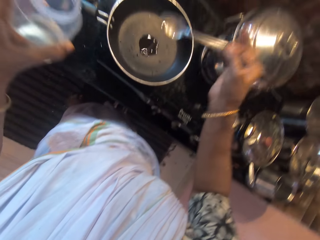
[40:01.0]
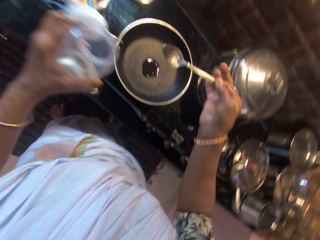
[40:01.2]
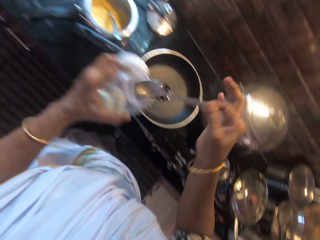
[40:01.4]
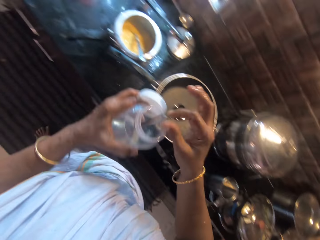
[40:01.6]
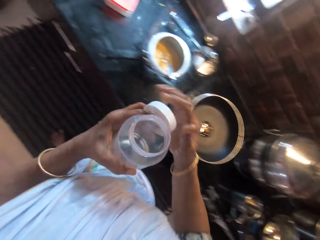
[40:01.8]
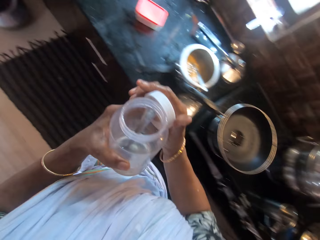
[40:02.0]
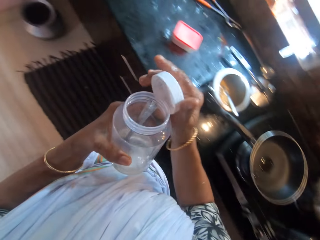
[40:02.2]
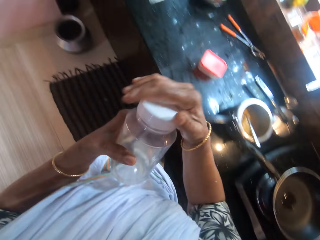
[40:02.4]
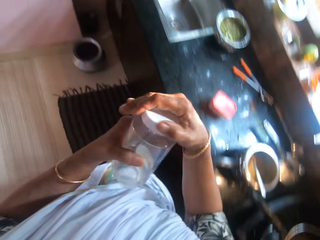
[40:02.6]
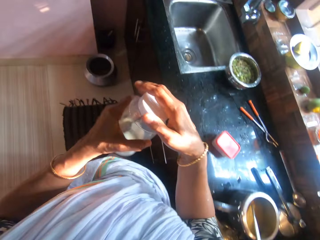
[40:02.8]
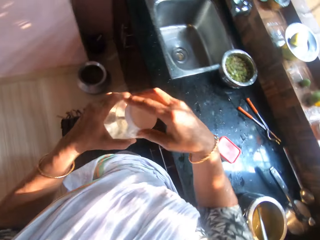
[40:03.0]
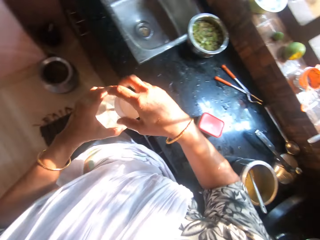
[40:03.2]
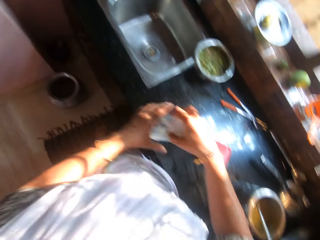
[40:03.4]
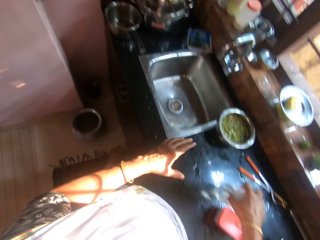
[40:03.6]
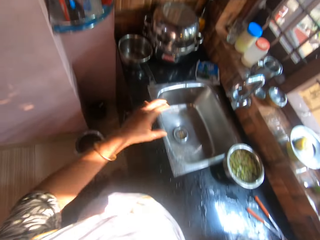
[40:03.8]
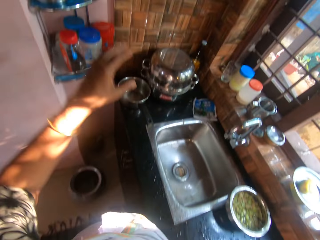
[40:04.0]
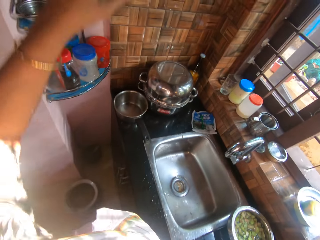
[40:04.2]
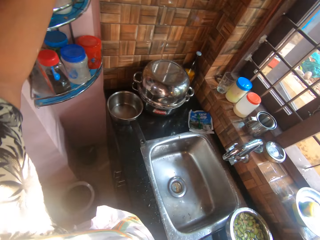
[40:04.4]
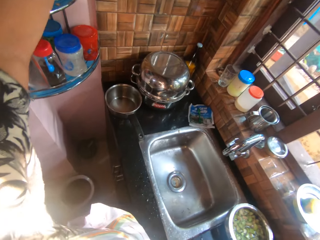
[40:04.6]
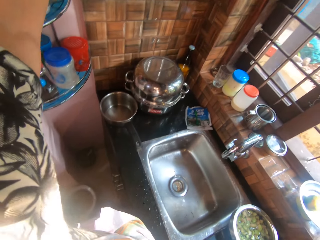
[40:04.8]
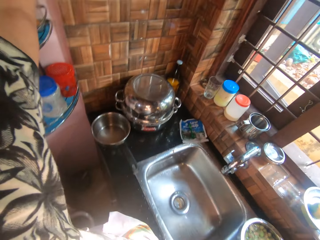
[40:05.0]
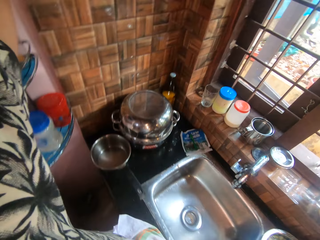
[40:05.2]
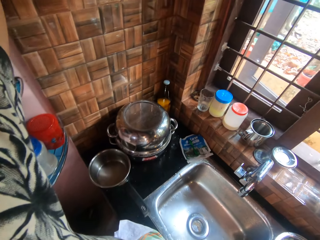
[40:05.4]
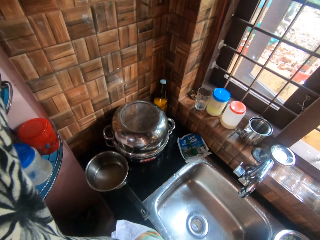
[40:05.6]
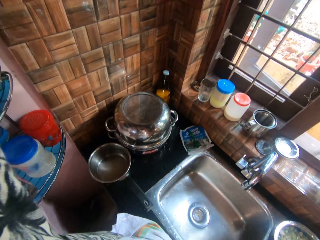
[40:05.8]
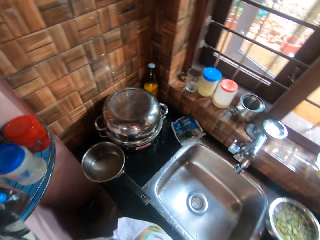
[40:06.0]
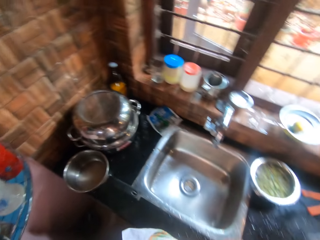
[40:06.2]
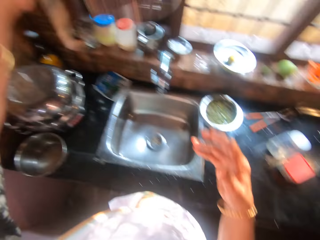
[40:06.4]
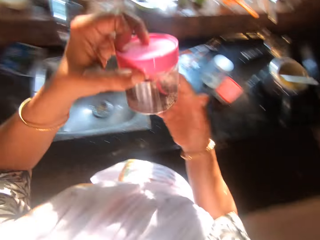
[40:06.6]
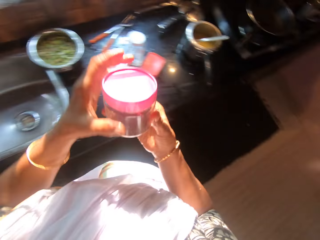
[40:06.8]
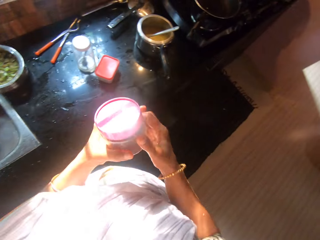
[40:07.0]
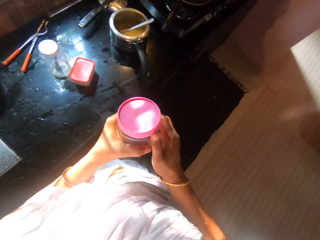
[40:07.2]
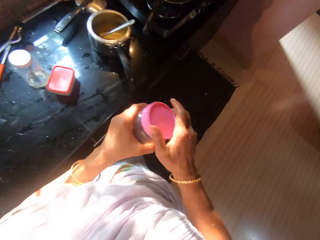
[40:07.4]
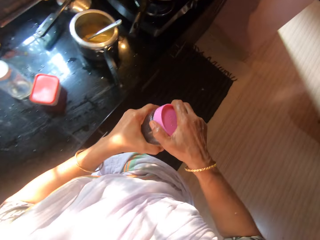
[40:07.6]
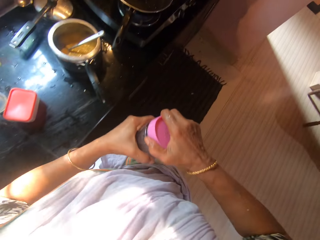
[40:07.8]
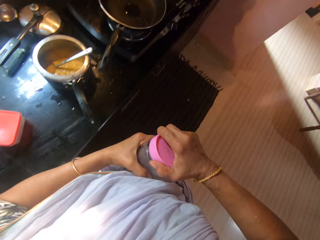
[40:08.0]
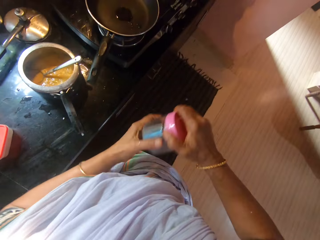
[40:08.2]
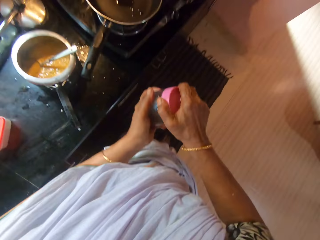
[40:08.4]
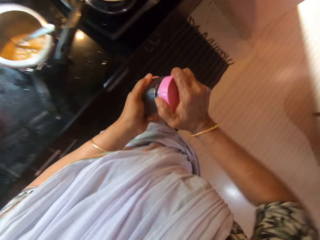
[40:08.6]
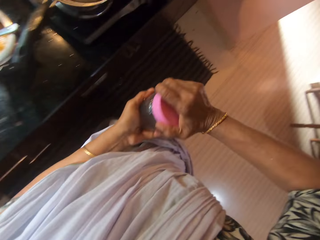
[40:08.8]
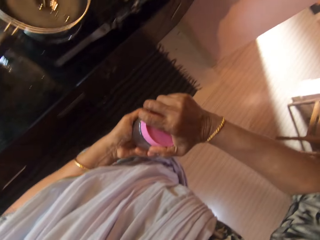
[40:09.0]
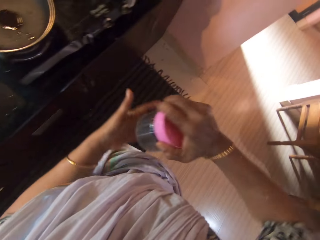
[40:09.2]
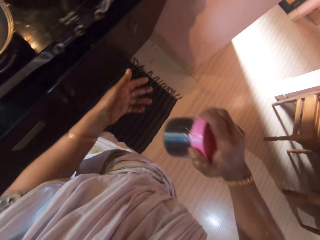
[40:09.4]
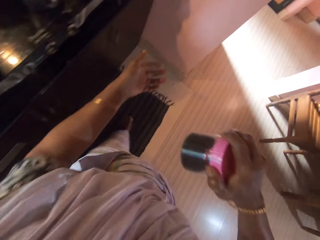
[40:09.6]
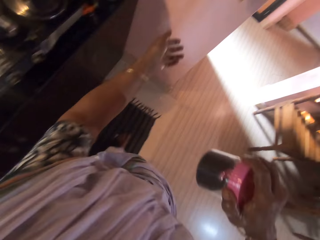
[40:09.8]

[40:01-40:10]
The camera wearer pours oil in the frying pan. She places the spoon in the container in her left hand with her right hand. She picks the container lid in her left hand with her right hand. She covers the container in her left hand with the container lid in her right hand. She places the container on the cabinet with her right hand. She lifts her left hand. She picks a container from a shelf on a wall with her left hand. She holds the container. She adjusts the container in both hands.

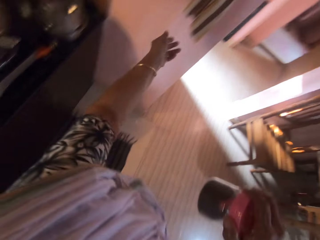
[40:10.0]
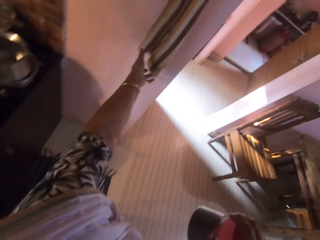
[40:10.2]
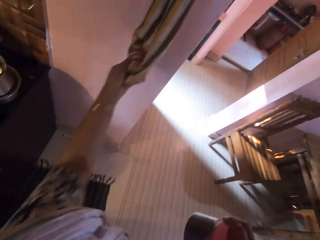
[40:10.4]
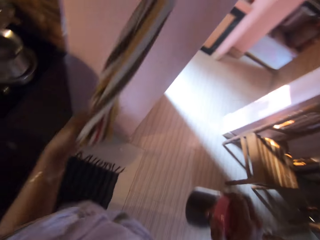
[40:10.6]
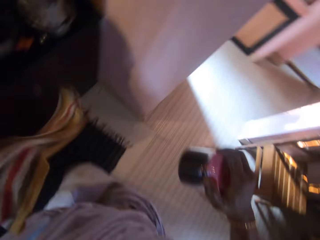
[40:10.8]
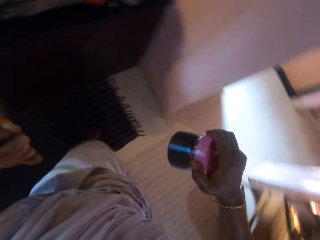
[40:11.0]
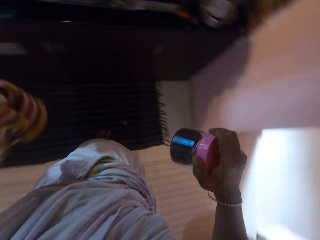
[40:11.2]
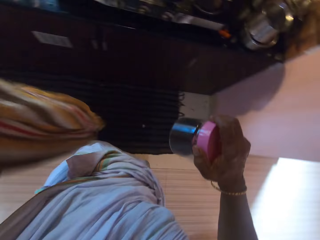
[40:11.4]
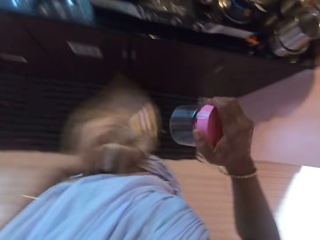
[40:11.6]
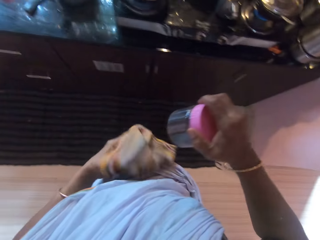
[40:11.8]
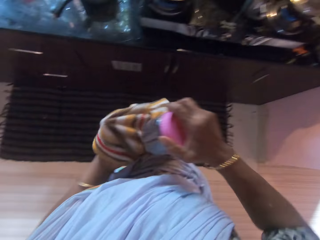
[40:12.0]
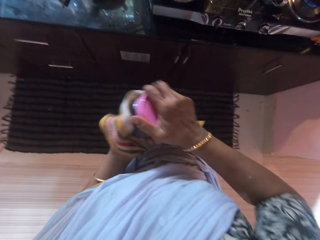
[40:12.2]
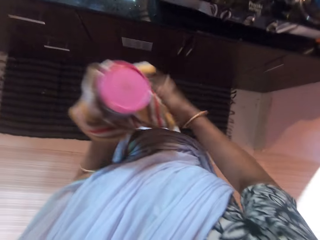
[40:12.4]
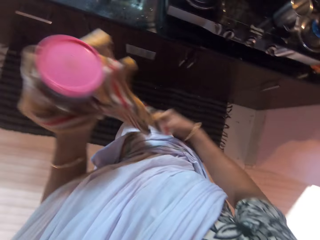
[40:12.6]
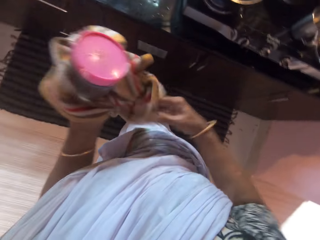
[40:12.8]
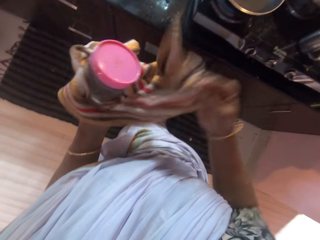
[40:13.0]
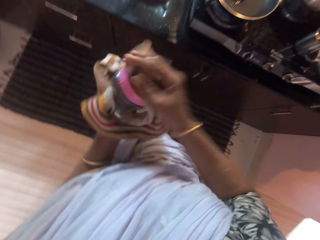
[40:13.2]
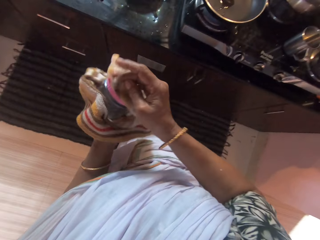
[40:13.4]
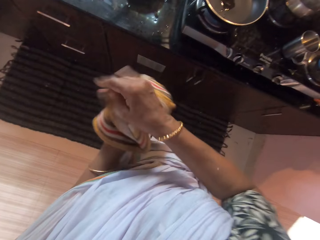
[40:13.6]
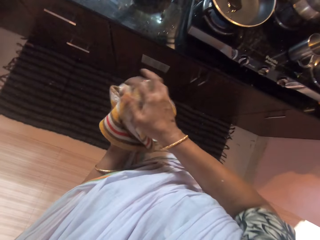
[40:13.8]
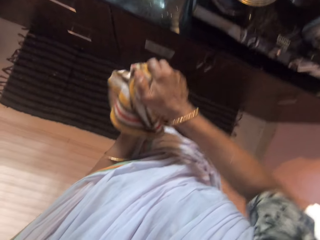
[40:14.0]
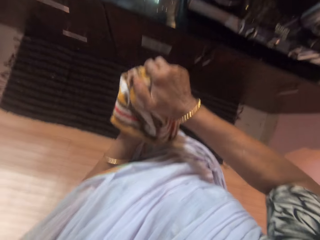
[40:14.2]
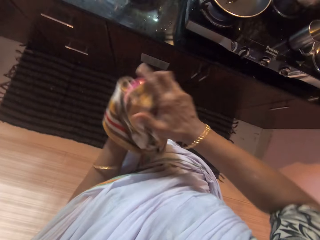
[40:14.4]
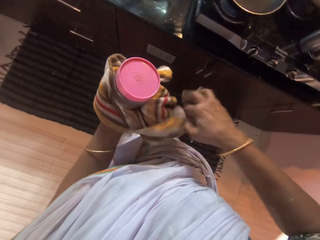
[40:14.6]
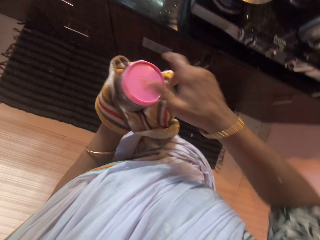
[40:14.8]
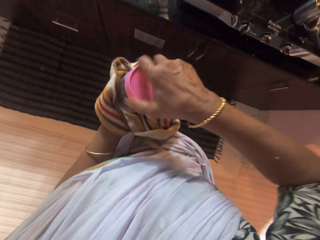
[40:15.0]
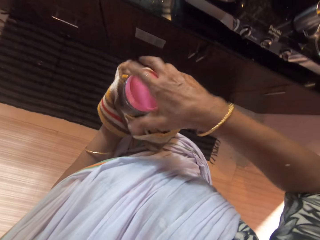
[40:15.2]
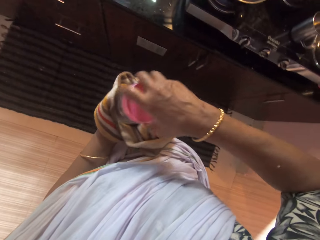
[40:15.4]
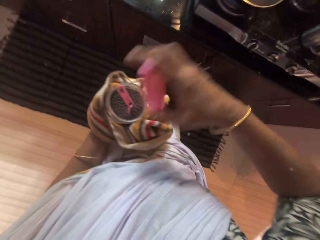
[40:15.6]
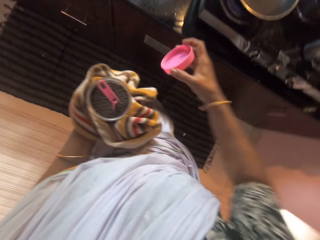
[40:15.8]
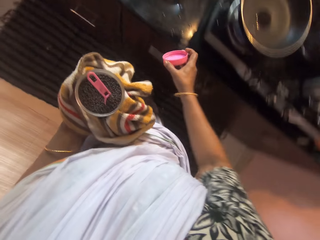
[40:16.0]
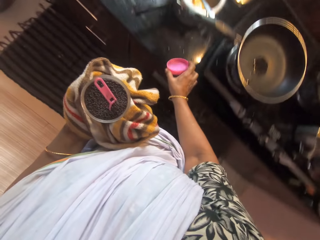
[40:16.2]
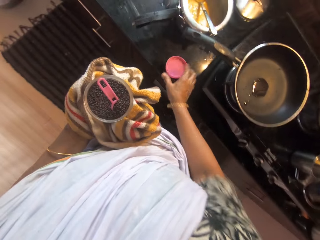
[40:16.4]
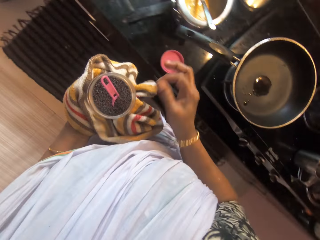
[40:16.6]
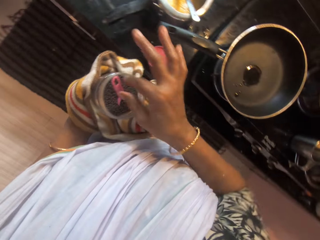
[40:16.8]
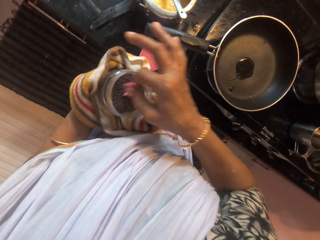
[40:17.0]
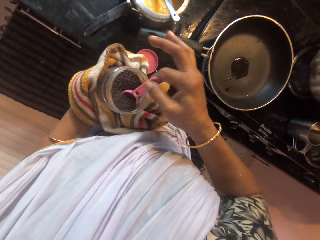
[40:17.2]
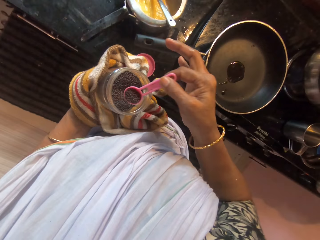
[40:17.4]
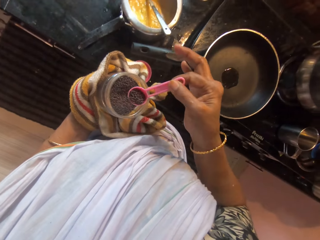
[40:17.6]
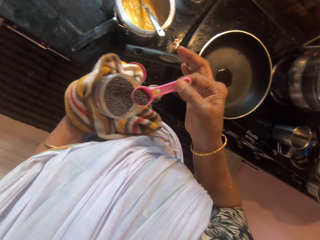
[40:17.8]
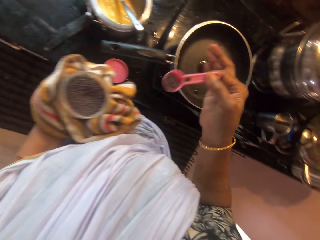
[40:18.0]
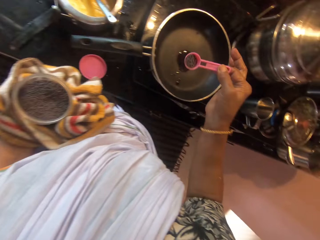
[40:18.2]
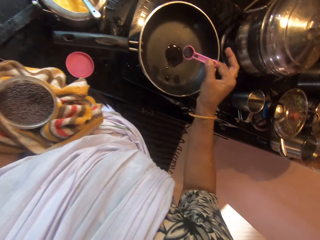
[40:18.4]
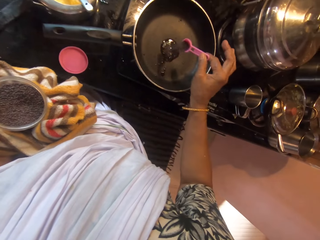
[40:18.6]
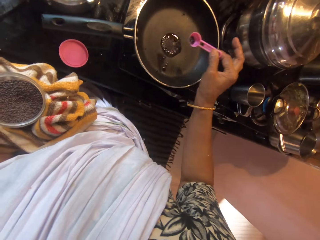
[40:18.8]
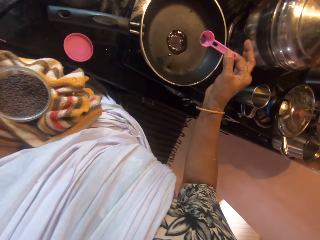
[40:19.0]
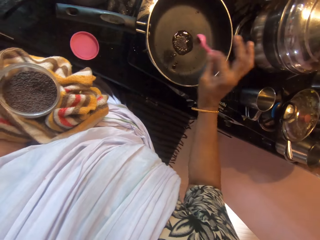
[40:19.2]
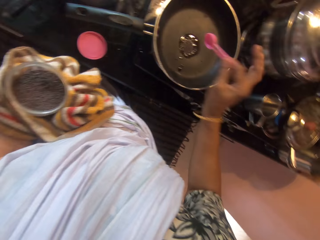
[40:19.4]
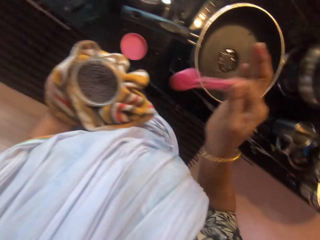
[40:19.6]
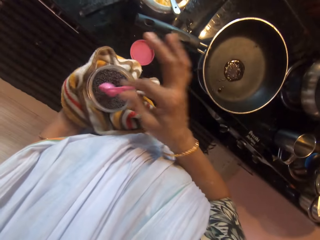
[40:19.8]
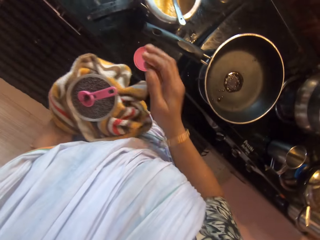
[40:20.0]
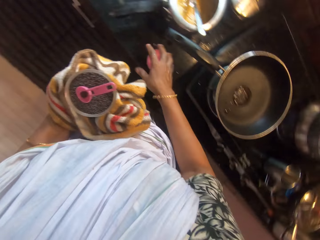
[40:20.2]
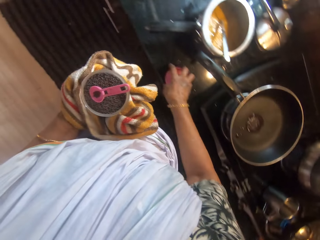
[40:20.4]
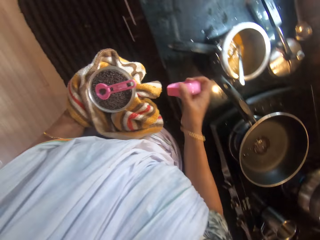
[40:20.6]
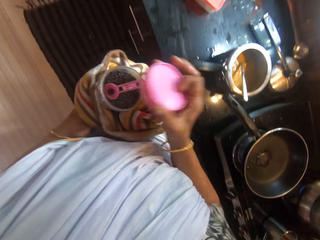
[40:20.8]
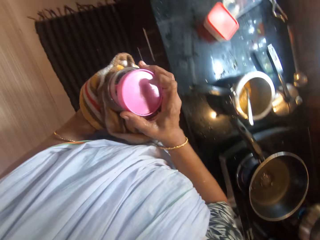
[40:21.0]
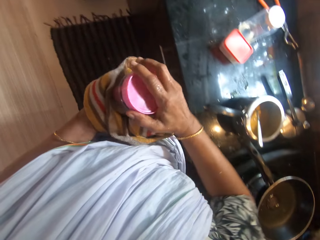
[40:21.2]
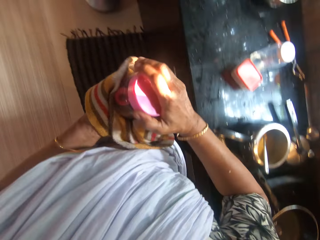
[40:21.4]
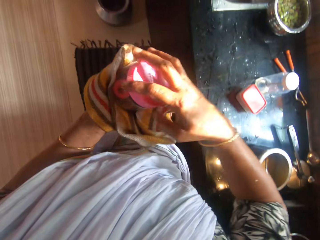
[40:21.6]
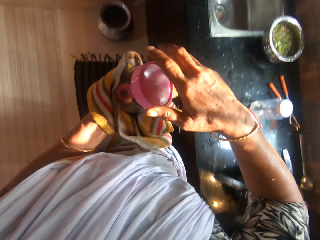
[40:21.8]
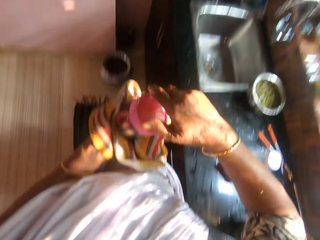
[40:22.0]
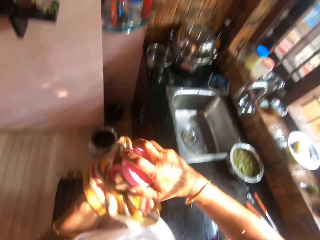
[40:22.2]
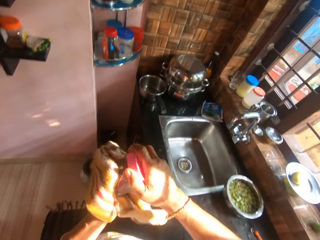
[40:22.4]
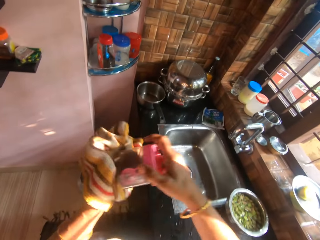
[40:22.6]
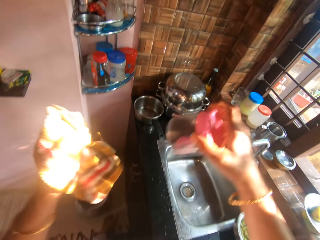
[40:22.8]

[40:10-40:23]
The camera wearer picks a kitchen towel from a hanger on a wall with her left hand. She adjusts the towel in her left hand. She places the container on the towel in her left hand with her right hand. She holds a part of the towel with her right hand. She places the towel in her right hand on the container in her left hand. She opens the container in her left hand with her right hand. She removes the towel from the container in her left hand with her right hand. She removes the lid from the container in her left hand with her right hand. She places the container lid on the cabinet with her right hand. She scoops black pepper or spice with a spoon in the container in her left hand into the pan on the cooker with her right hand. She pours the spice in the frying pan. She places the spoon in the container in her left hand with her right hand. She picks the container lid from the cabinet with her right hand. She closes the container in her left hand with the container lid in her right hand.
